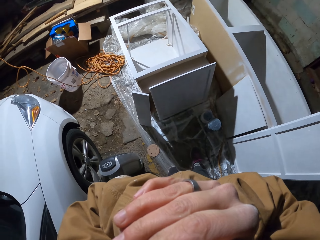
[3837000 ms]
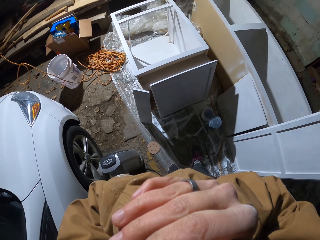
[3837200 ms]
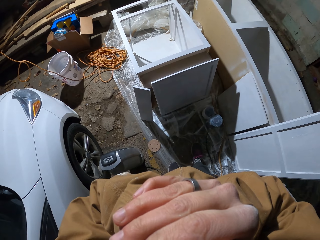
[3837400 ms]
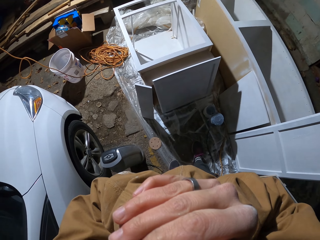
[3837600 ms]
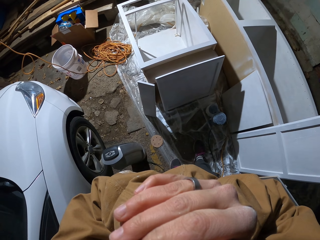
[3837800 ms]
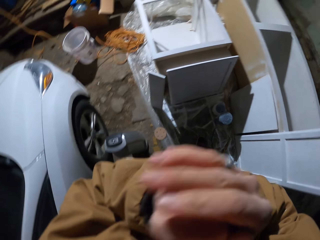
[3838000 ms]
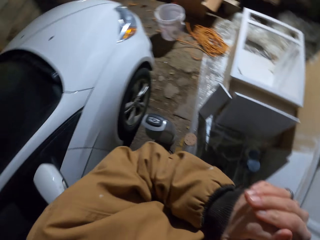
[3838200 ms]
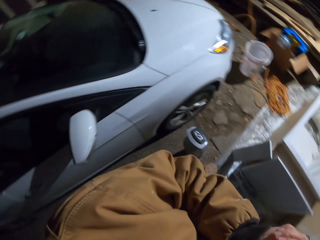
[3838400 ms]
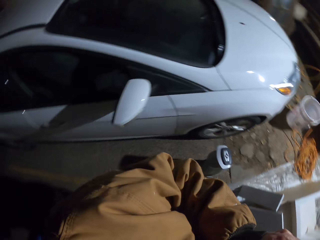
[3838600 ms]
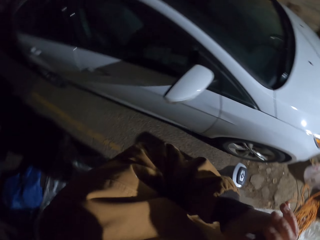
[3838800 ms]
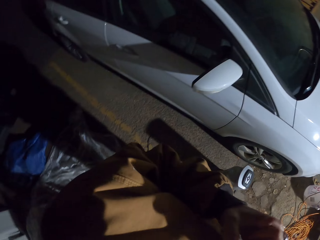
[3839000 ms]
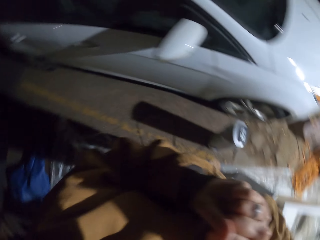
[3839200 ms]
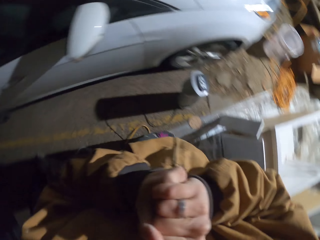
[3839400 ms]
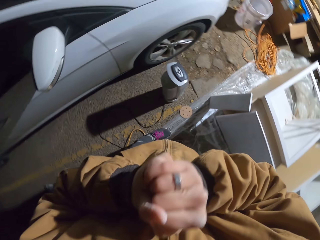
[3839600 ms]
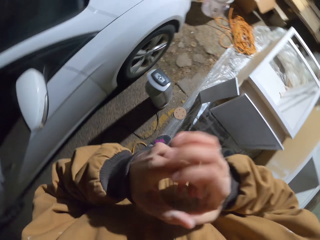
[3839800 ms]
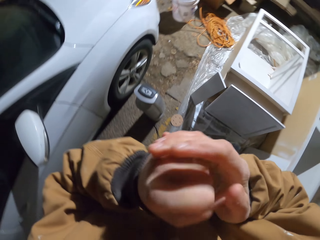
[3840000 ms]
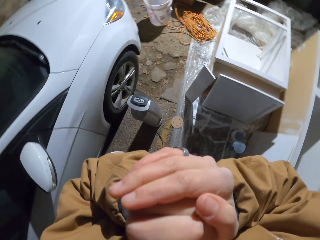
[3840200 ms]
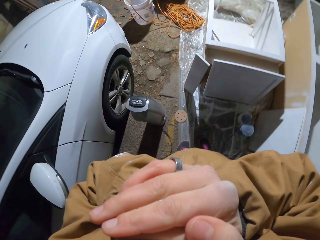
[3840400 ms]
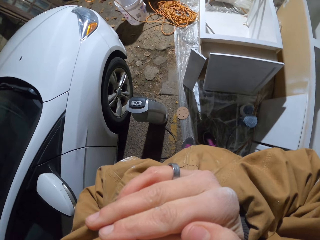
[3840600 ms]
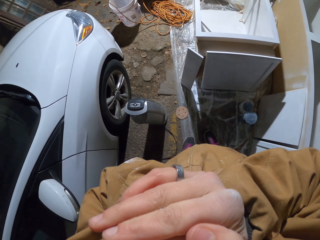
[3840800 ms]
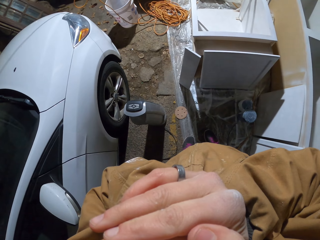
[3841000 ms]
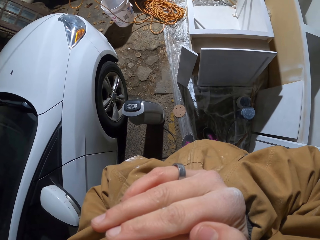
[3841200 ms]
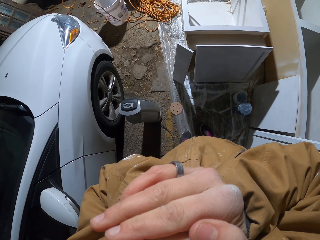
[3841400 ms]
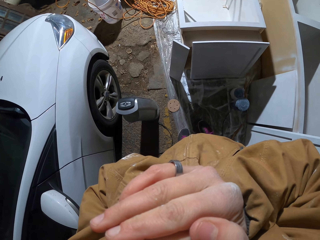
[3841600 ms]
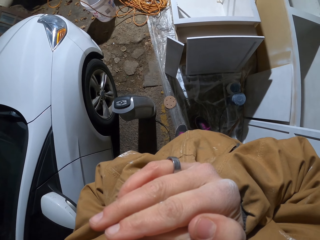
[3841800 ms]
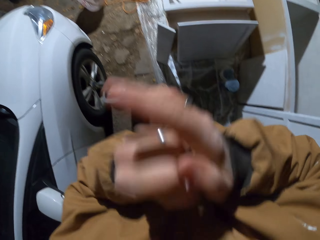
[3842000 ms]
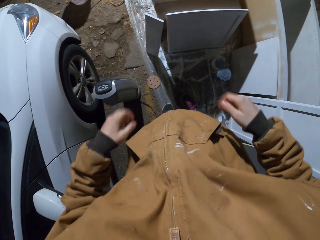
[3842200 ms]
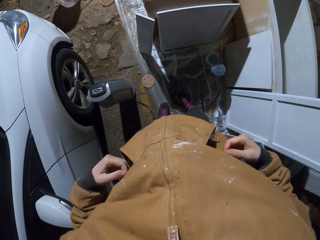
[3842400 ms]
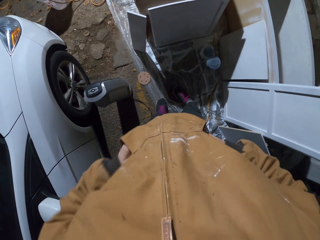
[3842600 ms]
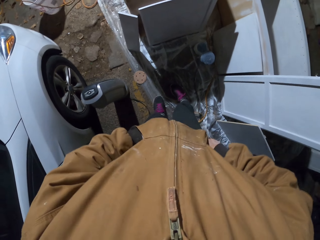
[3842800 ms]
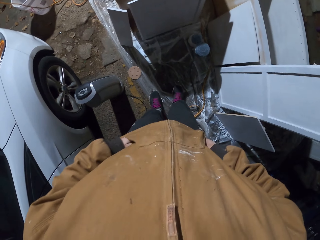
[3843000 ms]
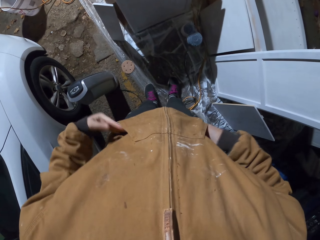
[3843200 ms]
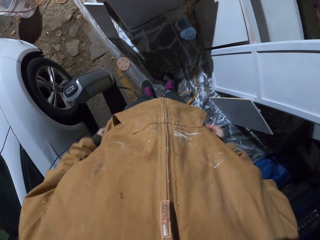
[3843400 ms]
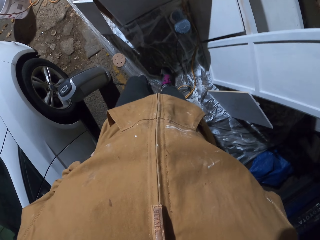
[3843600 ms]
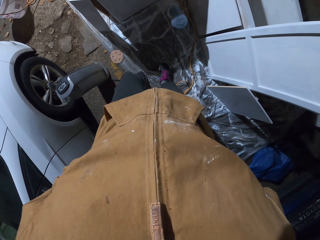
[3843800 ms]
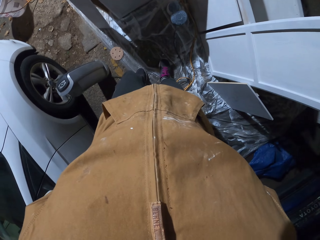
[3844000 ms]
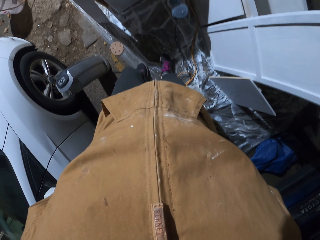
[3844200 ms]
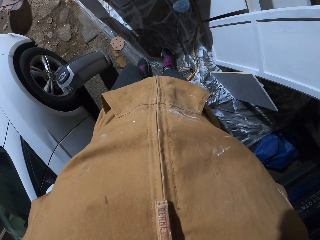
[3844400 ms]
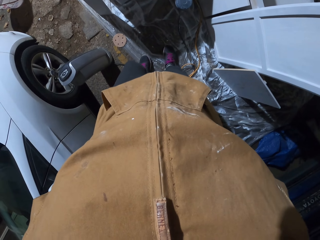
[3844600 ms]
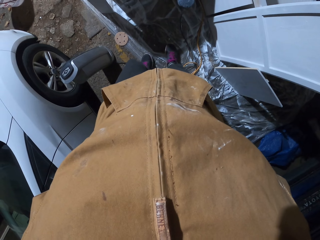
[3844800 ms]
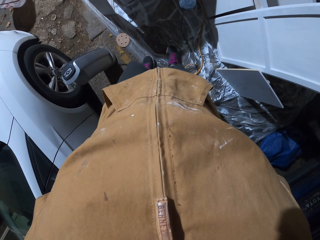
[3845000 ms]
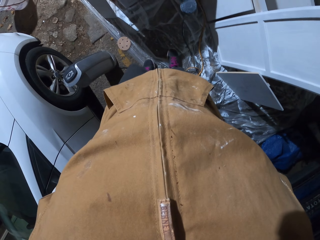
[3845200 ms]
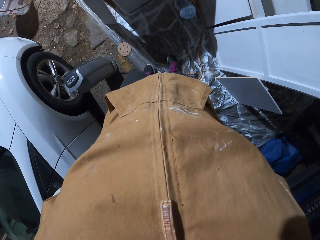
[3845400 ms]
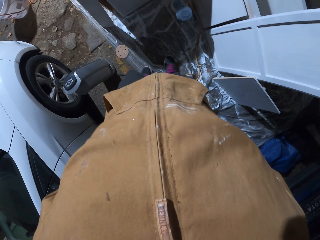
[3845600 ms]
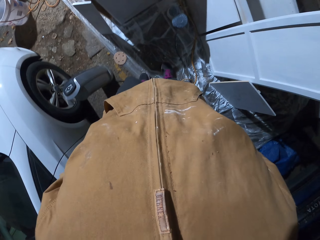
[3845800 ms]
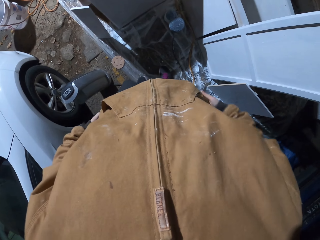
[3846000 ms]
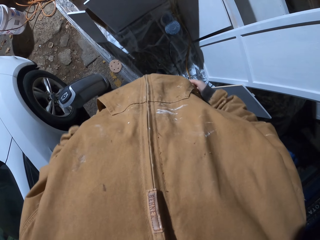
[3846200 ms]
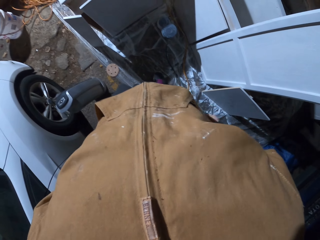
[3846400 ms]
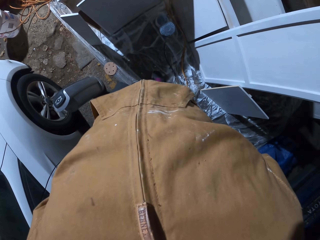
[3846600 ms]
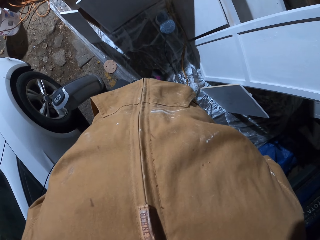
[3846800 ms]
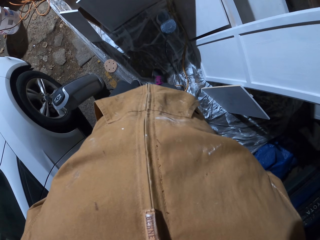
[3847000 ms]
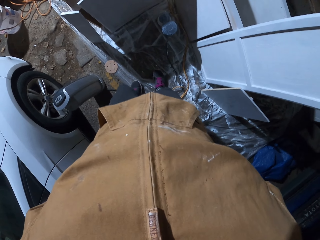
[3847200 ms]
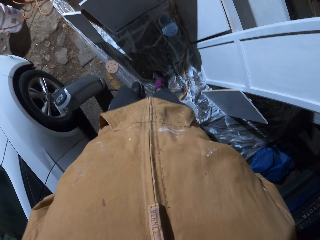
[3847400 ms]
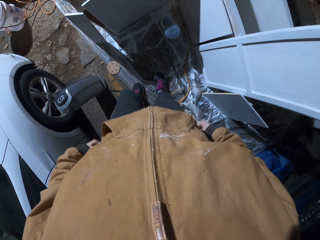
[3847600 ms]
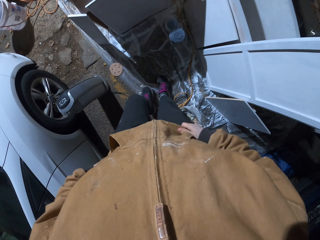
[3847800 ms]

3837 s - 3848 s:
The camera wearer moves a hand. They look around. They move a hand. They look around. They put their hands in the pocket. They look around.

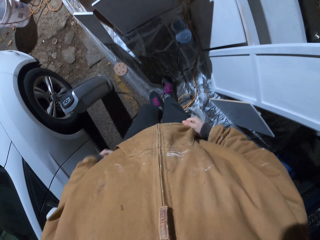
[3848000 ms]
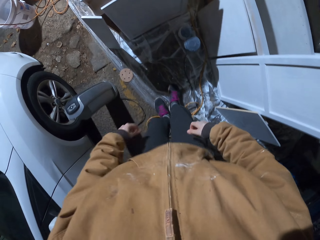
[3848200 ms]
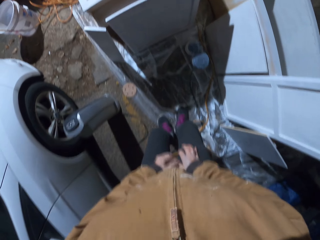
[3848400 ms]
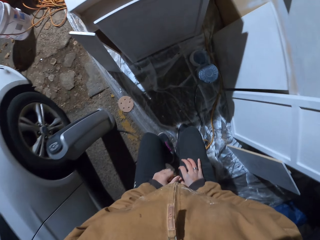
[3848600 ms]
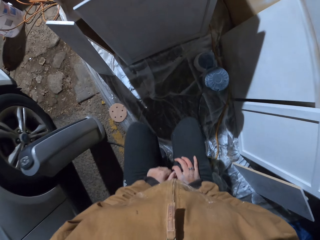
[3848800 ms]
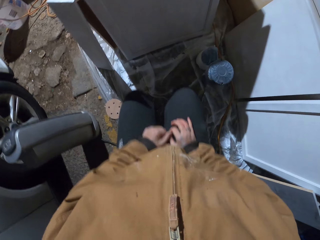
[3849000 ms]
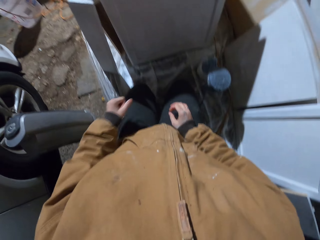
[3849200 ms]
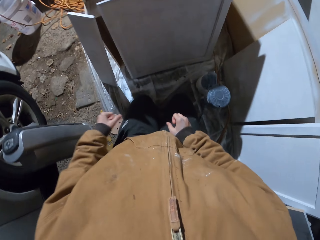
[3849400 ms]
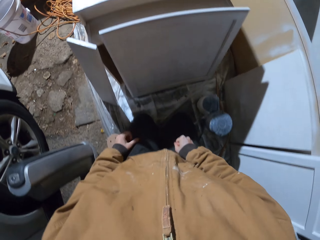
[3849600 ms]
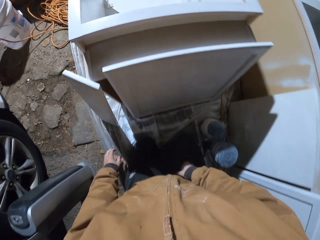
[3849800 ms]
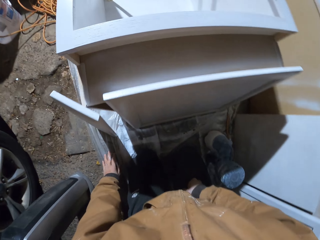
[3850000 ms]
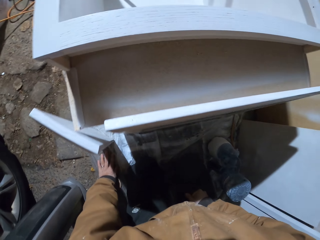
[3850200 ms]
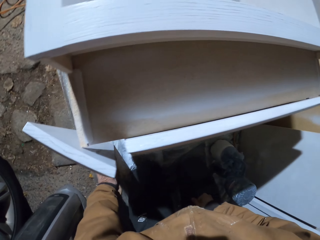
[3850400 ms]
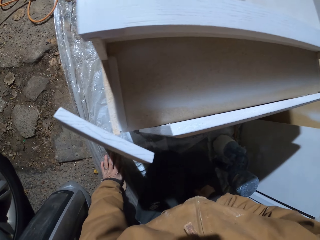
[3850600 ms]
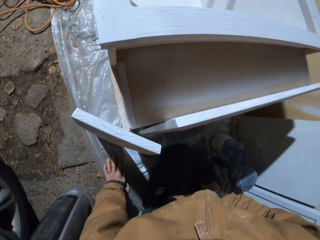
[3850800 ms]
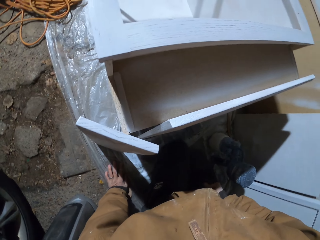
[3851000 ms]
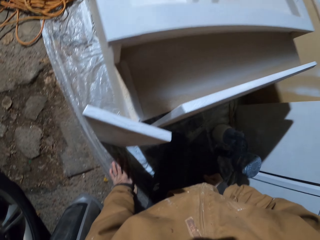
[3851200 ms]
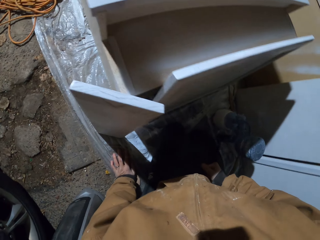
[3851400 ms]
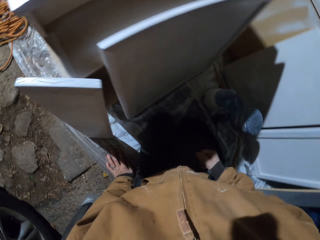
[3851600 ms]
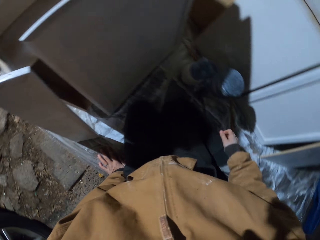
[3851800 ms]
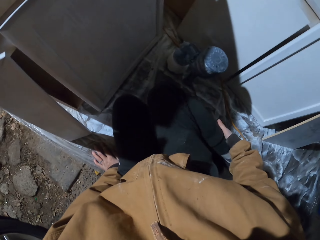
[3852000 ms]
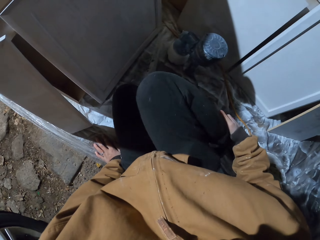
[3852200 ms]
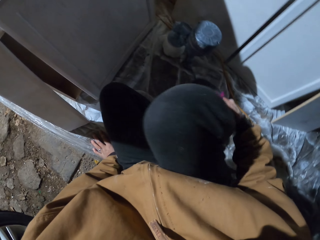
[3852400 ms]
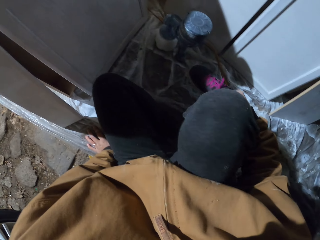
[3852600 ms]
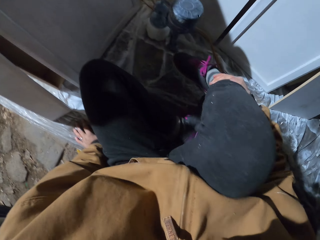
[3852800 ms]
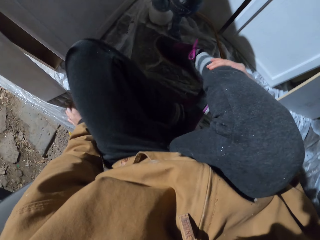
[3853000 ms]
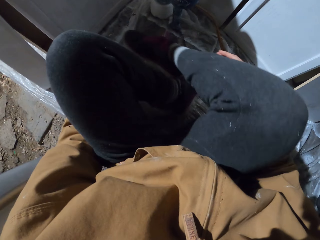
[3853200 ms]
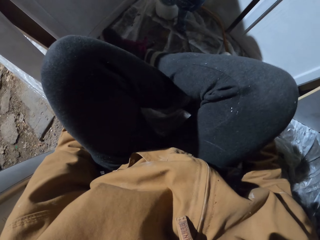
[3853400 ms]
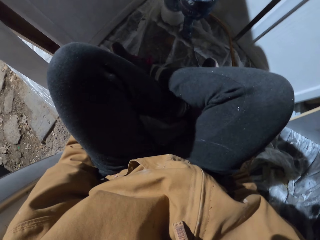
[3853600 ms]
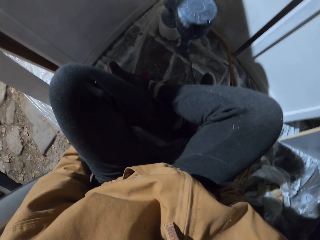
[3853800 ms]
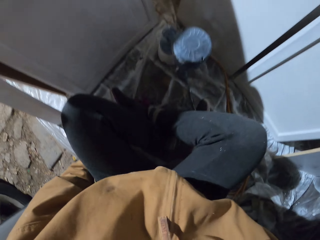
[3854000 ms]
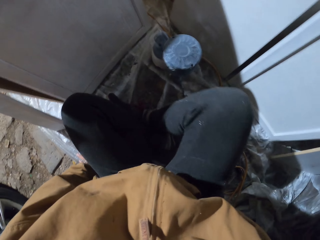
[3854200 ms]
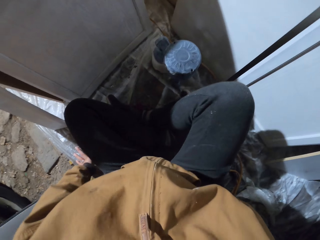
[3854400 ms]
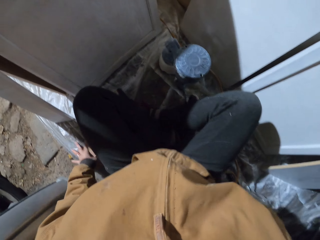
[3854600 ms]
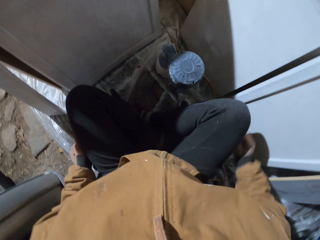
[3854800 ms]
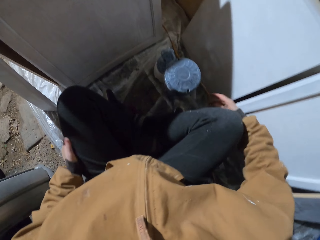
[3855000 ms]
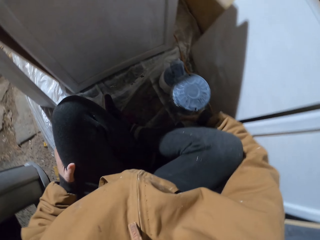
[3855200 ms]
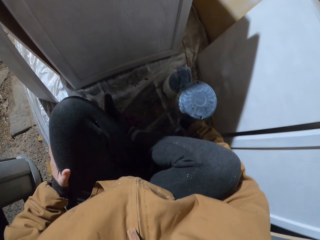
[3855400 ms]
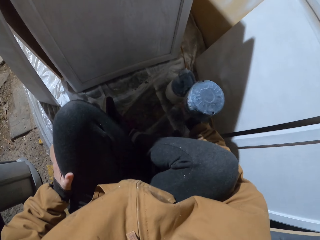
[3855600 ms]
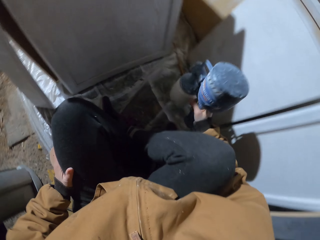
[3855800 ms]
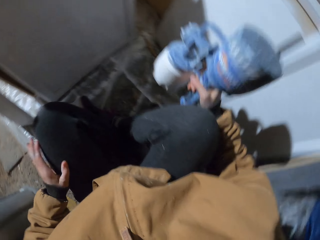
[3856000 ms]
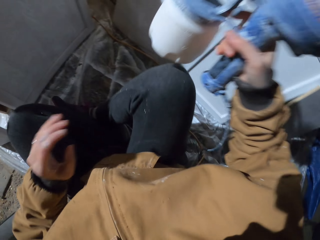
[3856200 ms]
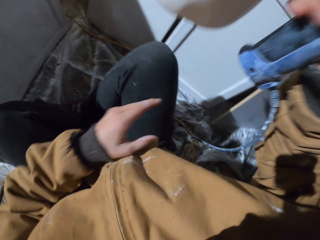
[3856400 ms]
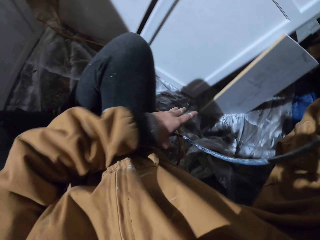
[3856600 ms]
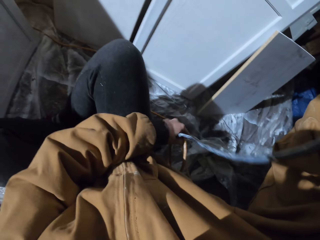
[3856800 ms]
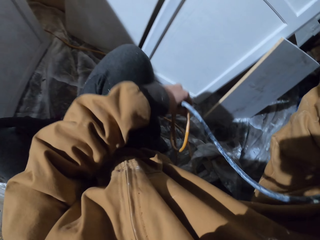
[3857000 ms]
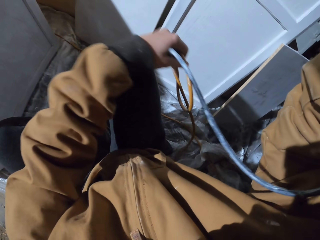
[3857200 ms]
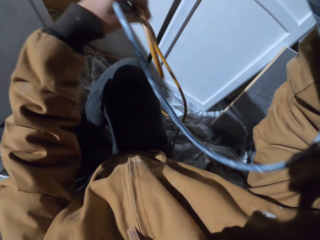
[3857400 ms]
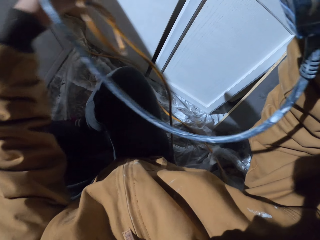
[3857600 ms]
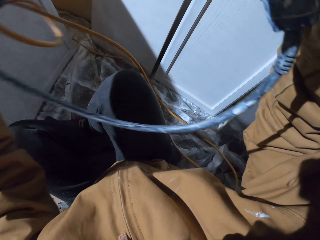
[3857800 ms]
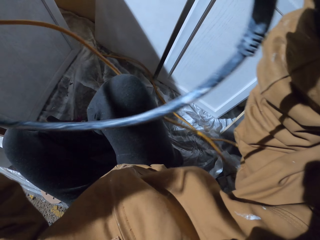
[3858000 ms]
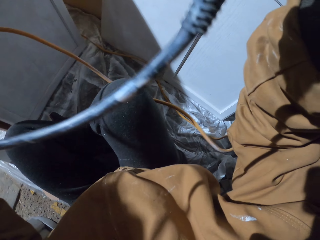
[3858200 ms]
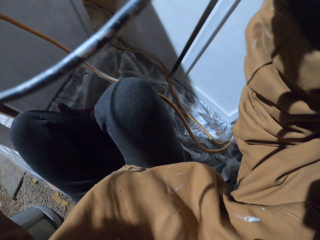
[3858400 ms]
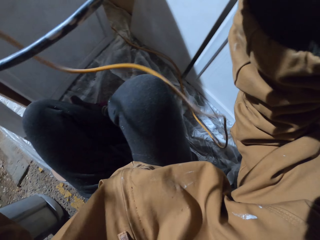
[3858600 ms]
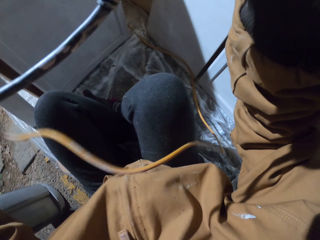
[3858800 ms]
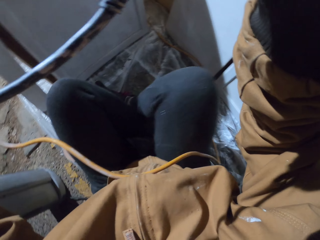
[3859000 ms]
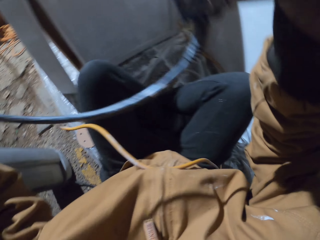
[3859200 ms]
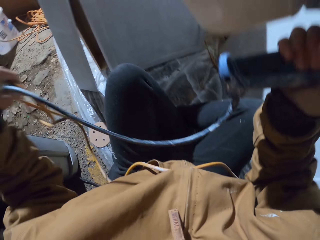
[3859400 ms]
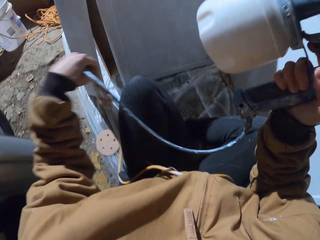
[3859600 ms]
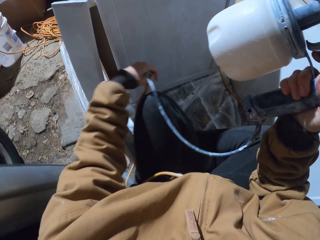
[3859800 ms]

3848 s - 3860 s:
The camera wearer sits. They kneel down, move hands, pick up the spray gun, and hold the spray gun cable.
